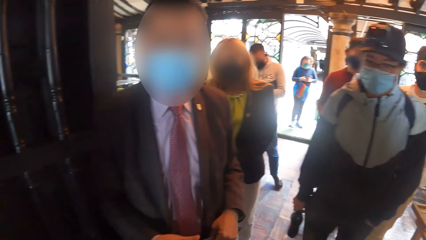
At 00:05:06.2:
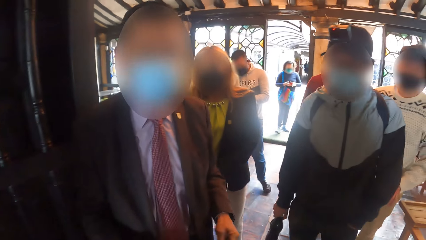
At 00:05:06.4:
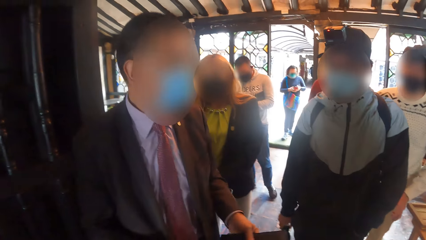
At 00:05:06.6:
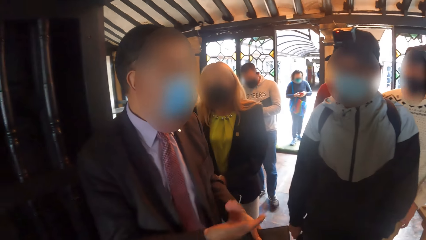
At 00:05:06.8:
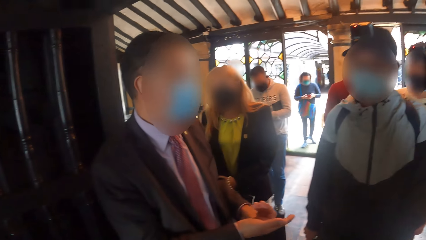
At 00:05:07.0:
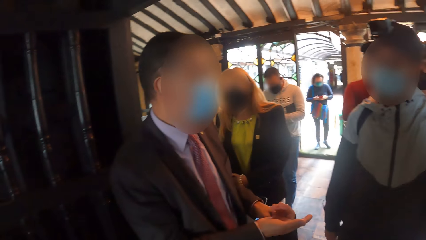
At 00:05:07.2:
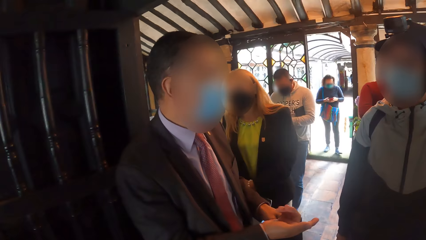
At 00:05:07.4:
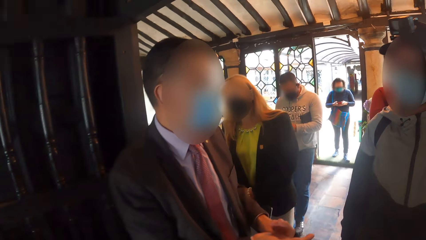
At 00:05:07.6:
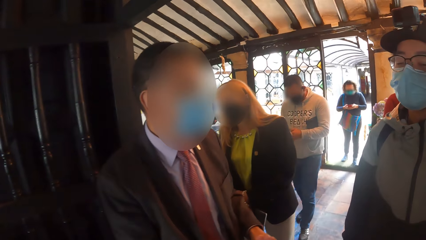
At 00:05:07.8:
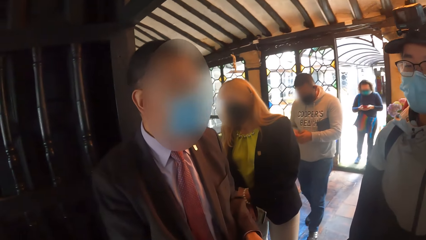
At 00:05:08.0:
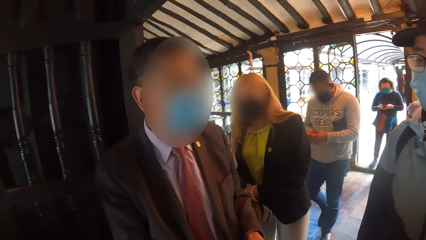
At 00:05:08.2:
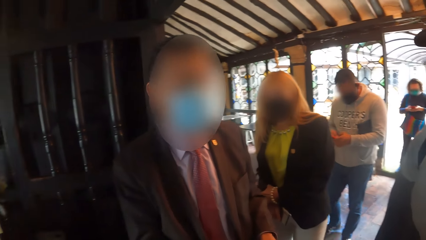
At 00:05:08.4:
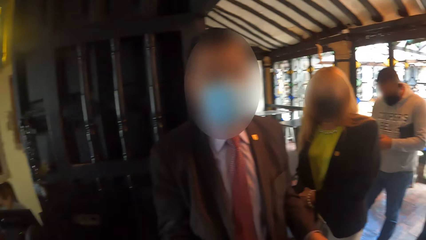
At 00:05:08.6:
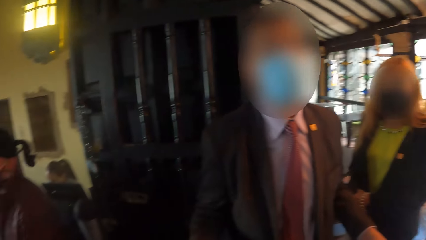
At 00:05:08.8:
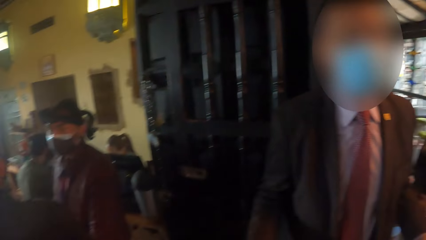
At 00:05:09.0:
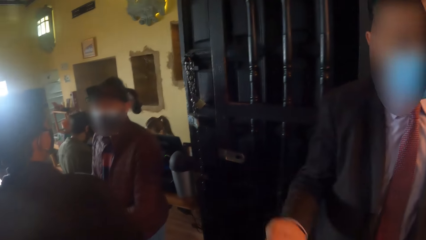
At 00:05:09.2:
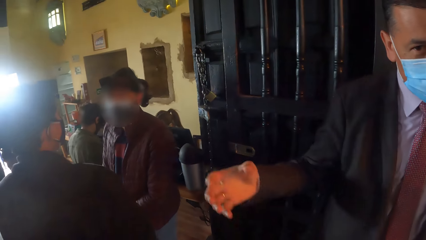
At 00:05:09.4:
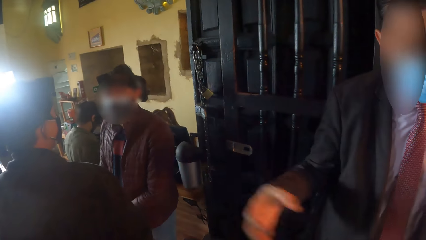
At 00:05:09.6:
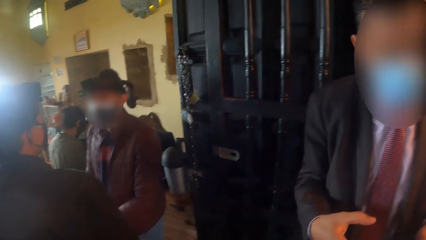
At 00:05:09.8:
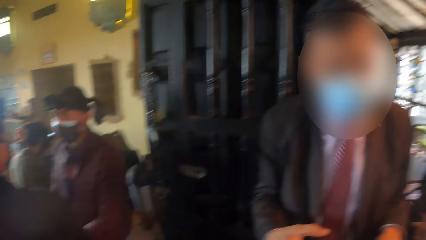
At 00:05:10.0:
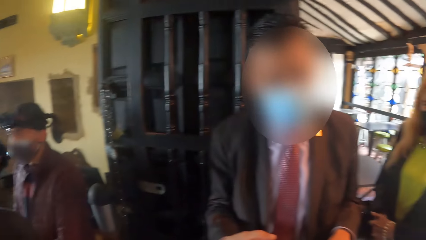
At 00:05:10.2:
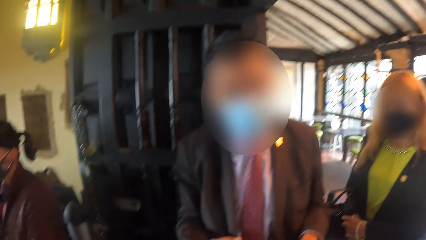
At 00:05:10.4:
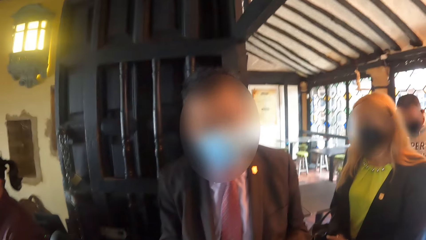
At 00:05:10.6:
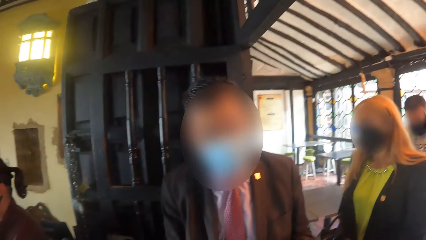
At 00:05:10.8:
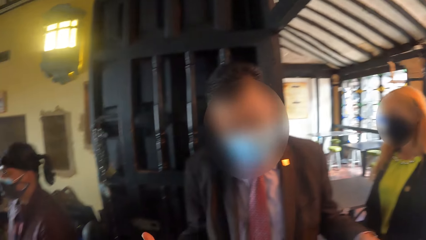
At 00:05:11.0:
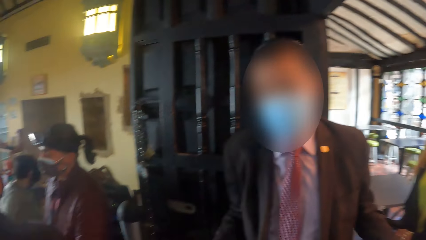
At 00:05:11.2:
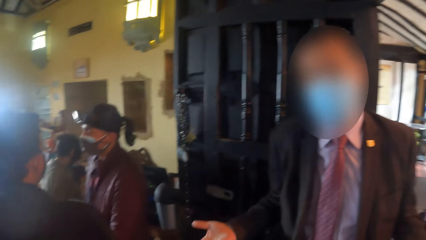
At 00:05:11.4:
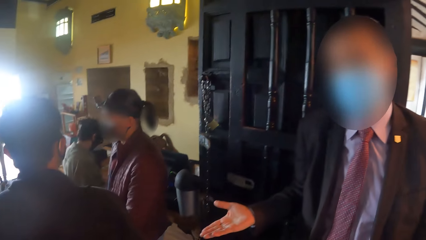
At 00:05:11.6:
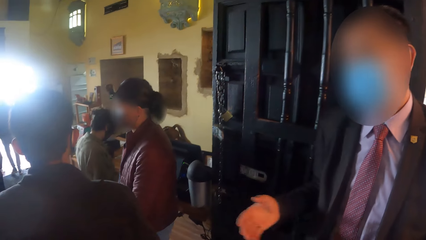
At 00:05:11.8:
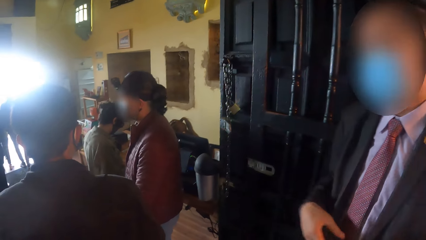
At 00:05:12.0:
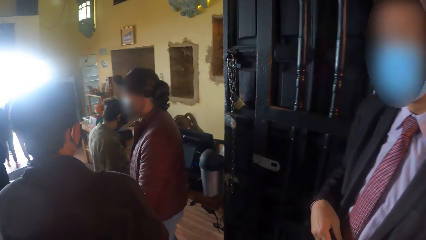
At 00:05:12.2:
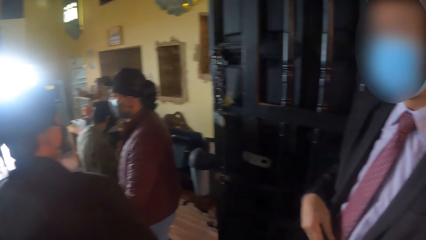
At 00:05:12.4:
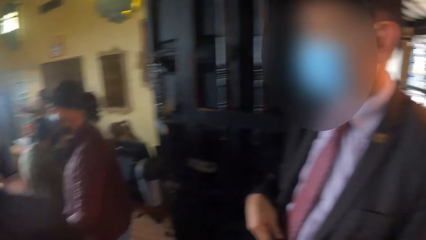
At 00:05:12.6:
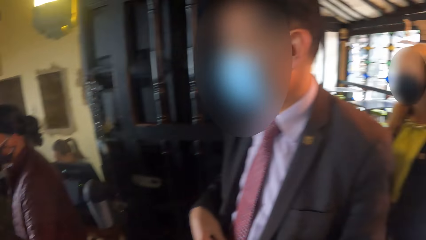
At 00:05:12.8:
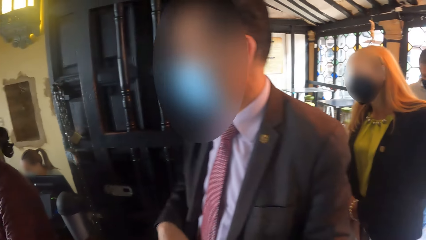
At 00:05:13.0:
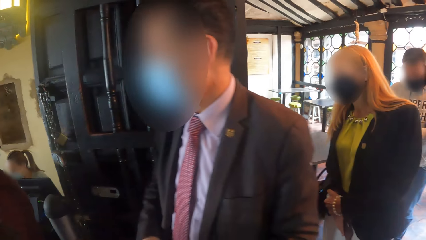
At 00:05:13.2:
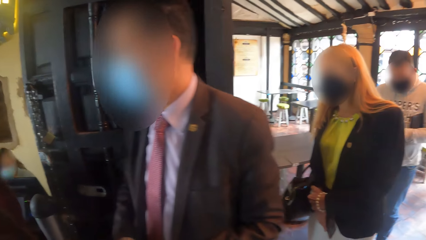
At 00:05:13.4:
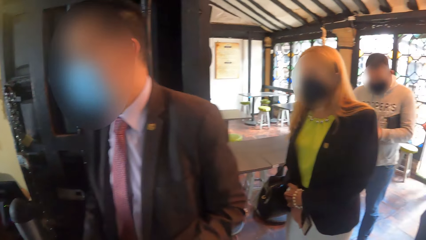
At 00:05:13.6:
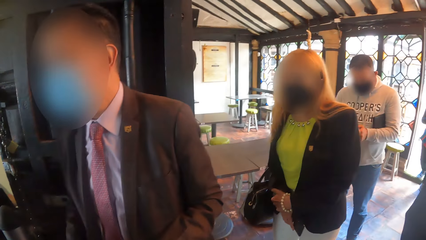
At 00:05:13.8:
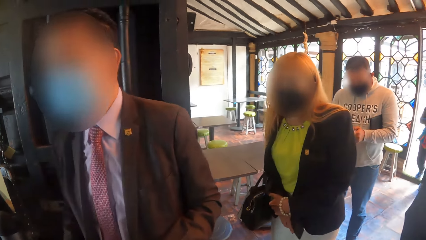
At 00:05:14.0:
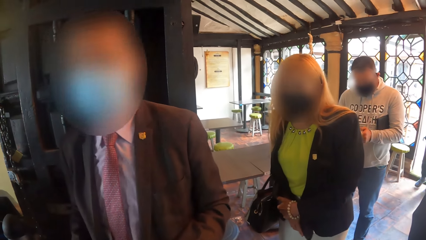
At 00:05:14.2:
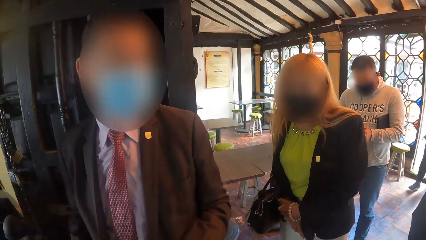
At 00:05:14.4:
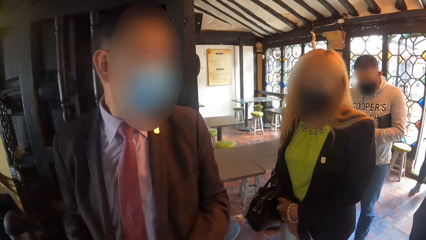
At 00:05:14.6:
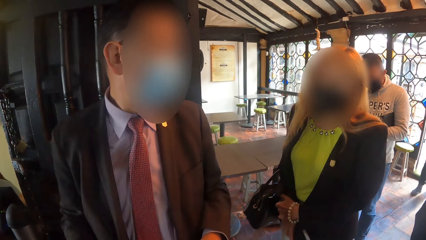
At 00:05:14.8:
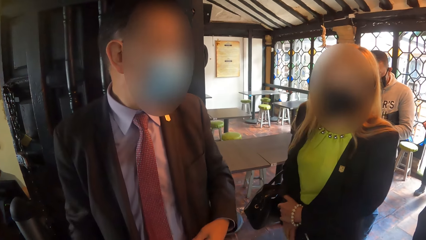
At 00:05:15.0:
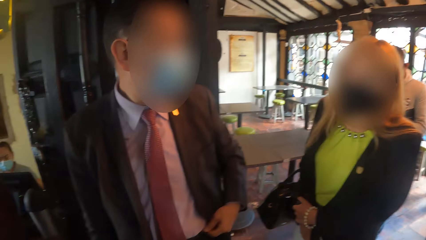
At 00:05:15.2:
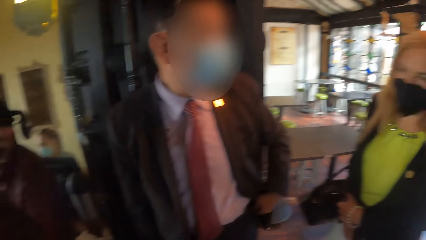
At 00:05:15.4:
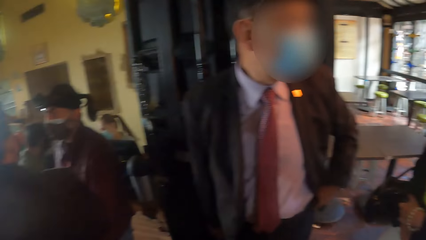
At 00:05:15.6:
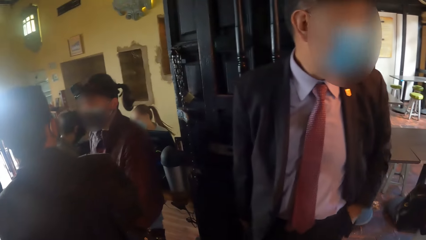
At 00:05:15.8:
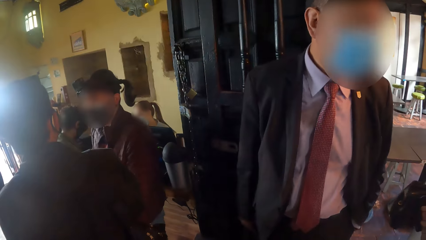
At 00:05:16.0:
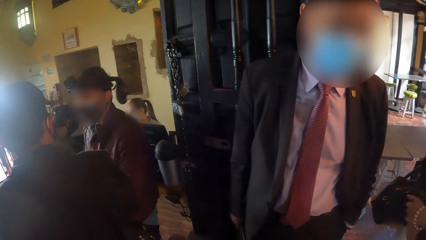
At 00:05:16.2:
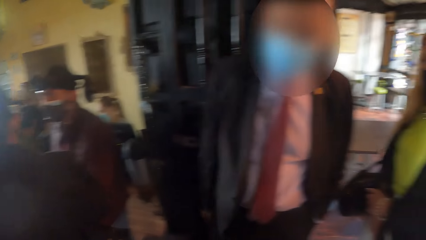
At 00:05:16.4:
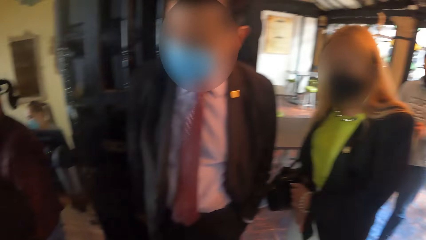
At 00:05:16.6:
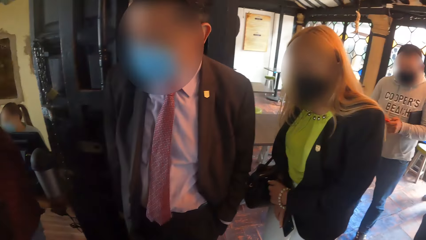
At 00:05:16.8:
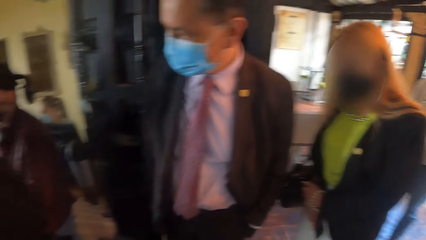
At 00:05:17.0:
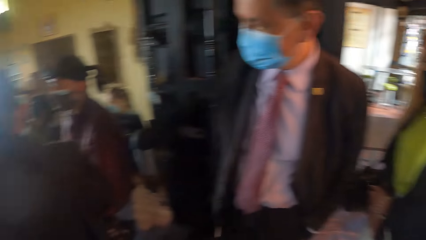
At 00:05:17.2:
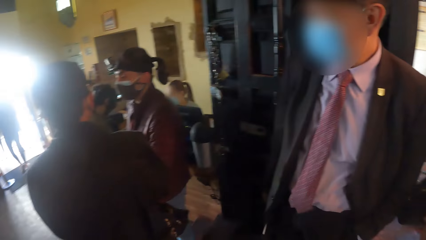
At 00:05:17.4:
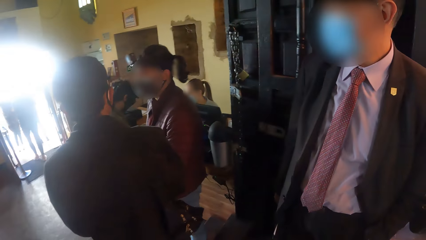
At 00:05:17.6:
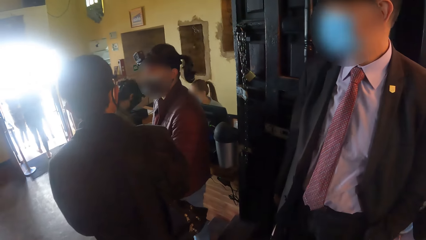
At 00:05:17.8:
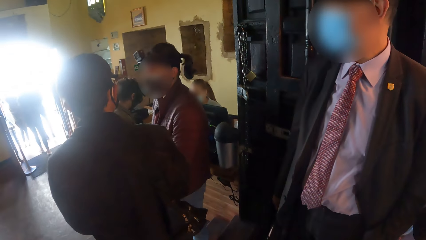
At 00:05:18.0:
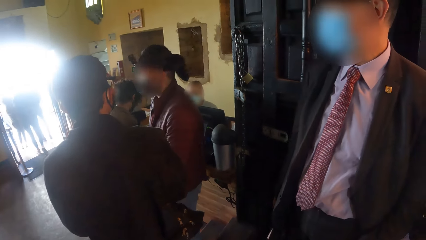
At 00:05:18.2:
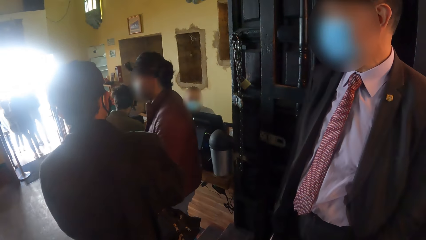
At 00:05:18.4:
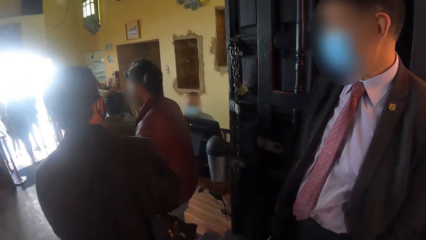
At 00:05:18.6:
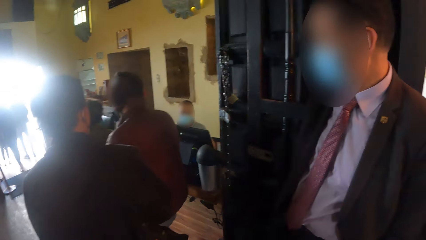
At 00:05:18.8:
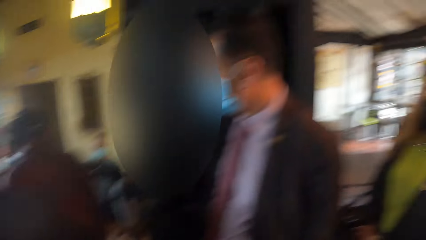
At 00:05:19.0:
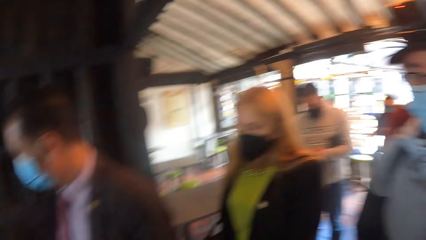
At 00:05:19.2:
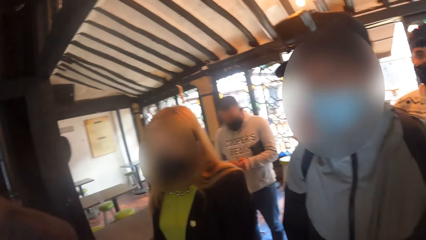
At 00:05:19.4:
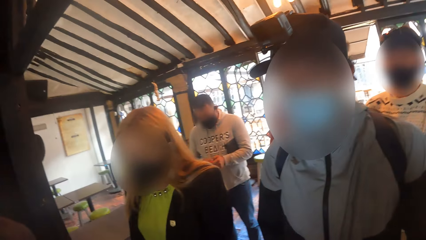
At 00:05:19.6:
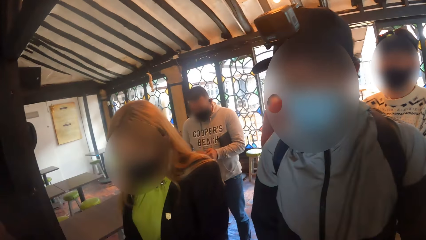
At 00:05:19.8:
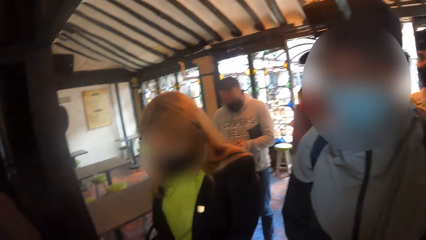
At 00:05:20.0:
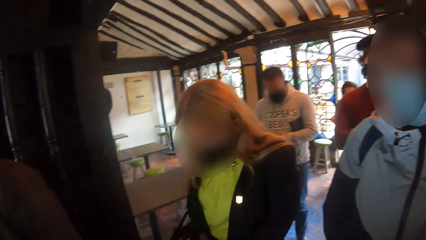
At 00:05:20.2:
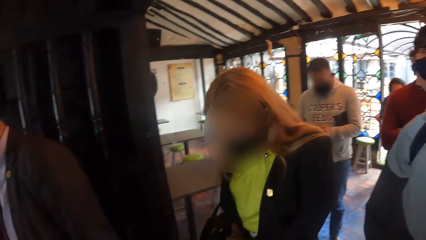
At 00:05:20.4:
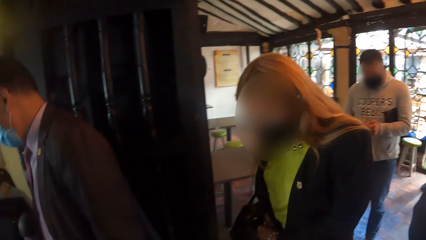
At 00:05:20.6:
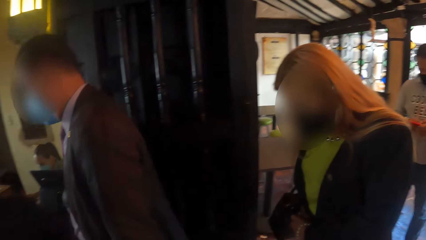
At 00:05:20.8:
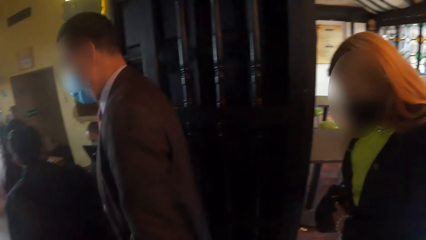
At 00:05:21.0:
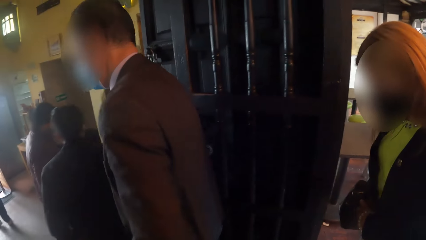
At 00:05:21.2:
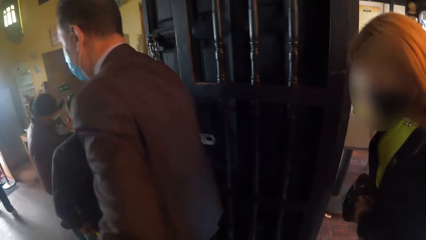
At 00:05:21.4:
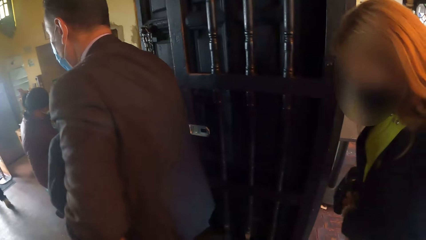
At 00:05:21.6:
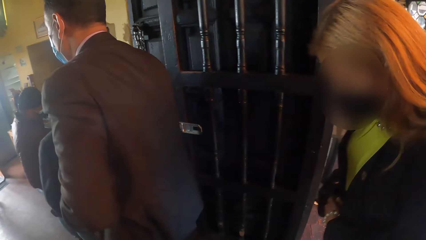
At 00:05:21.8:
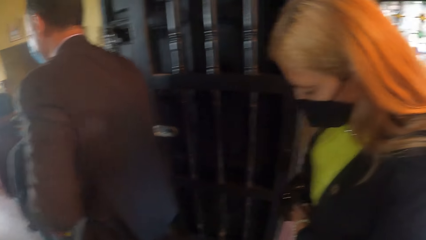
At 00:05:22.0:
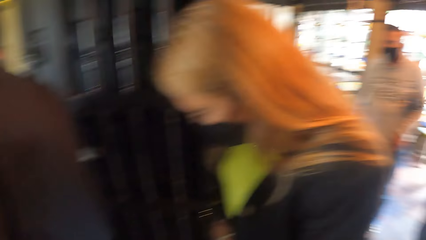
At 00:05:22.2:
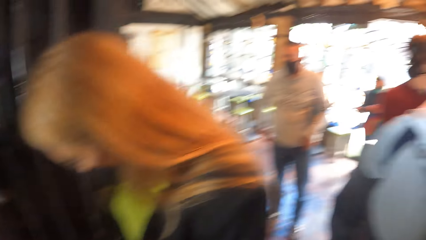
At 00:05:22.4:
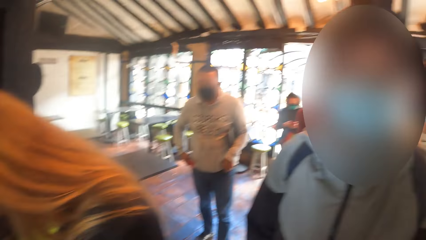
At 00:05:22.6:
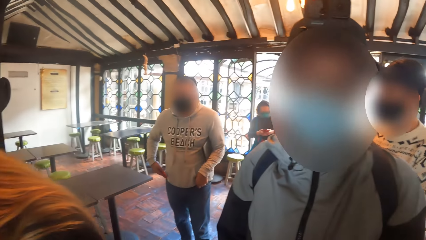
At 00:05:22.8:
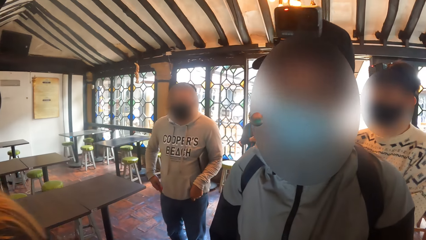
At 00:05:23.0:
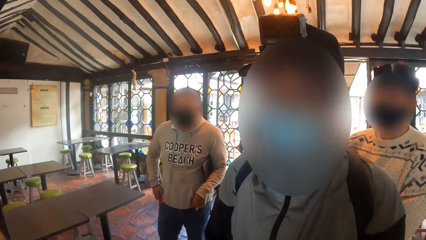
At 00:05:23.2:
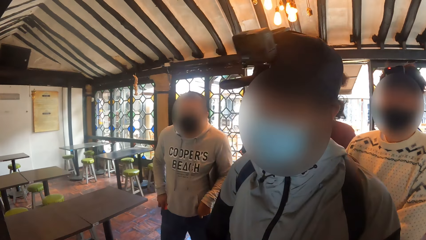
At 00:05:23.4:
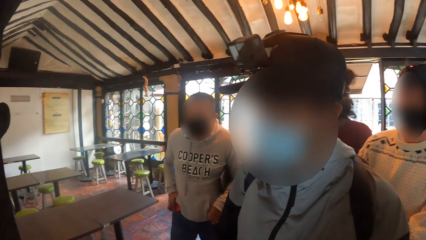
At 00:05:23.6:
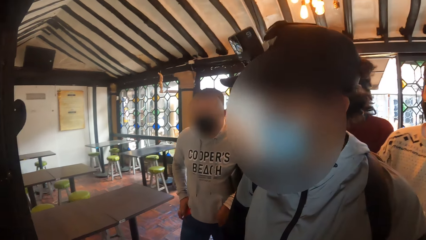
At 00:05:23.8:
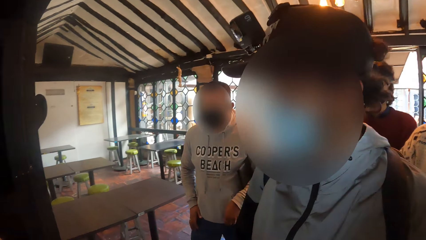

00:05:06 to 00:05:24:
A man interacts with the camera wearer and another man. The camera wearer converses with a person and another person. A woman moves towards the first man. The first man puts his left hand in his pocket. A third man interacts with a fourth man. The first man walks into the hall. The woman walks into the hall. The camera wearer looks around. A fifth man puts his right hand in his pocket and moves forward into the hall. The camera wearer converses with the other person.
